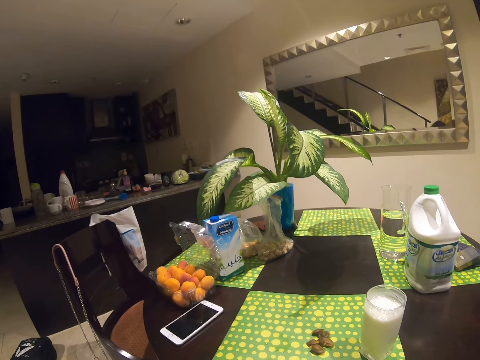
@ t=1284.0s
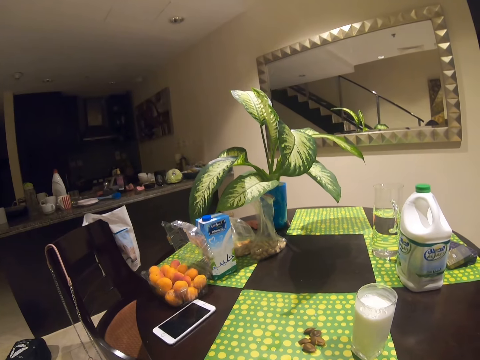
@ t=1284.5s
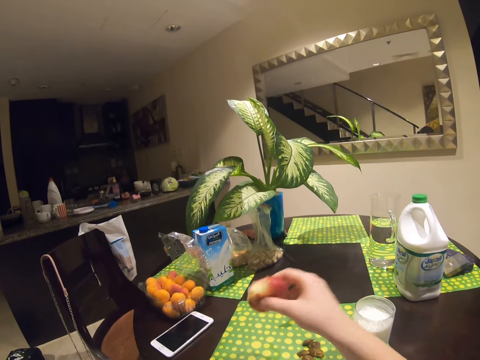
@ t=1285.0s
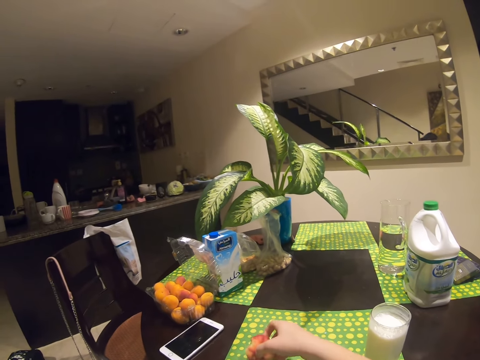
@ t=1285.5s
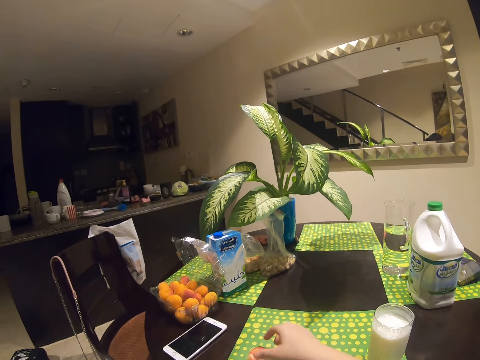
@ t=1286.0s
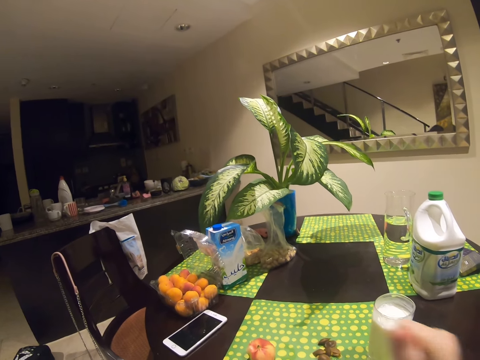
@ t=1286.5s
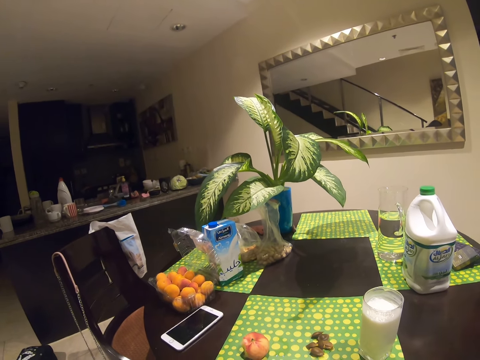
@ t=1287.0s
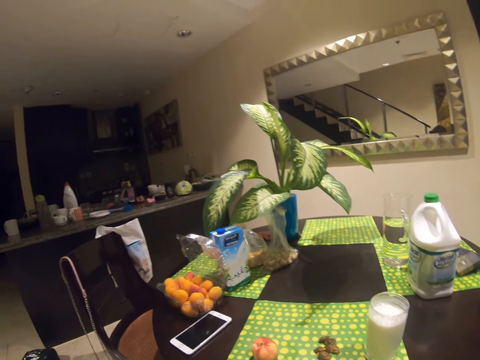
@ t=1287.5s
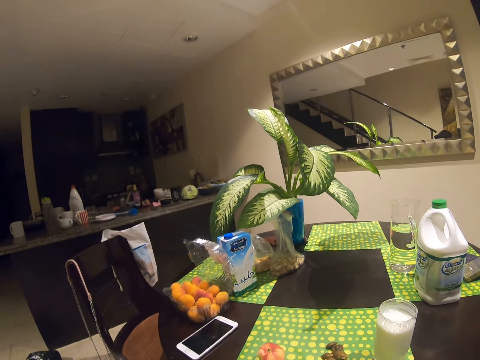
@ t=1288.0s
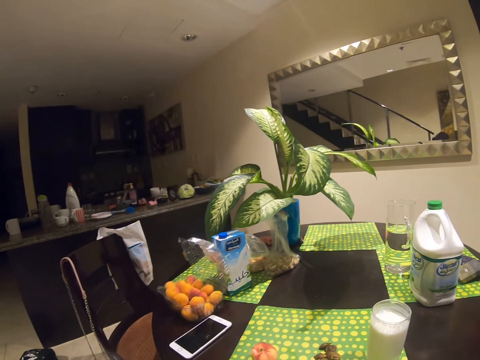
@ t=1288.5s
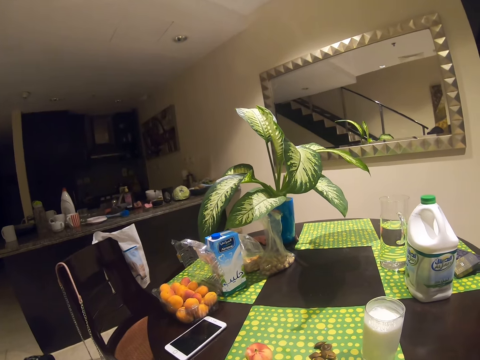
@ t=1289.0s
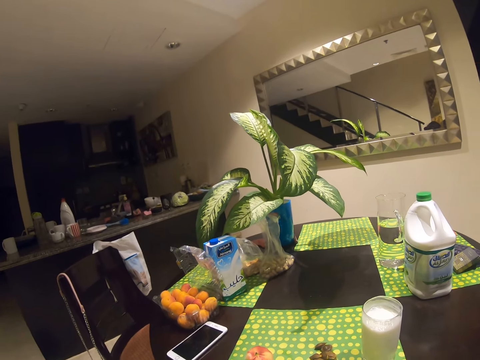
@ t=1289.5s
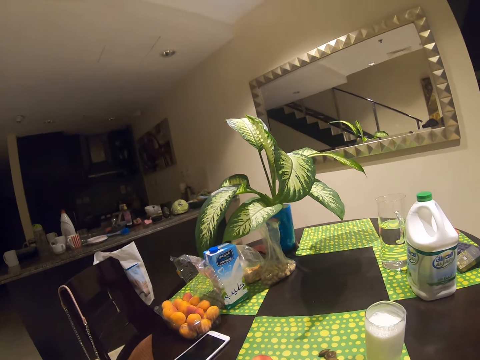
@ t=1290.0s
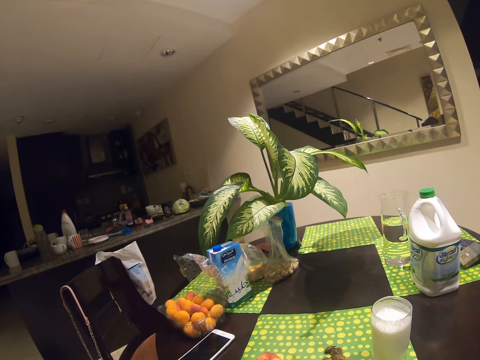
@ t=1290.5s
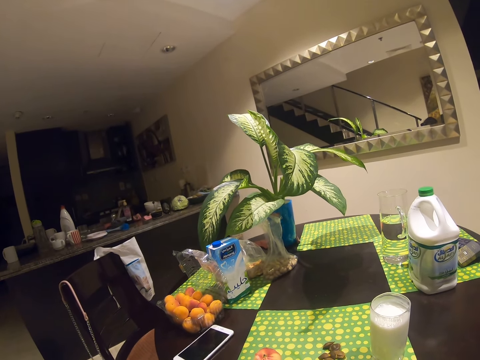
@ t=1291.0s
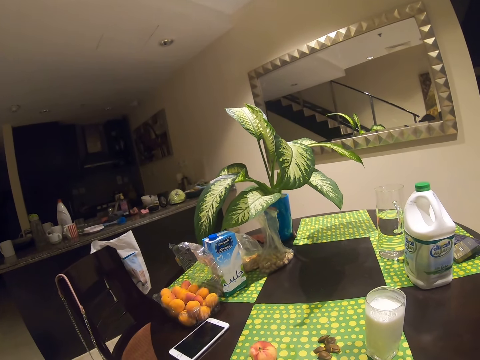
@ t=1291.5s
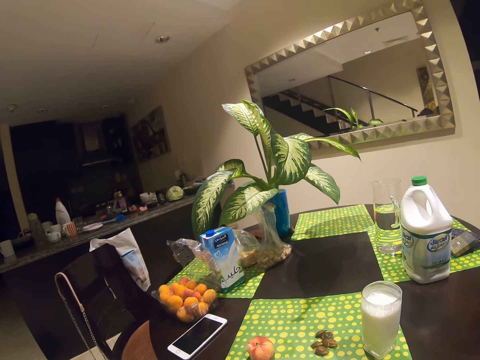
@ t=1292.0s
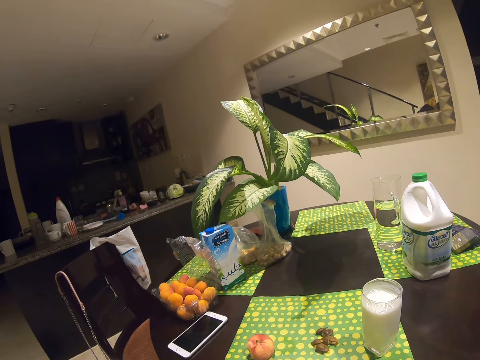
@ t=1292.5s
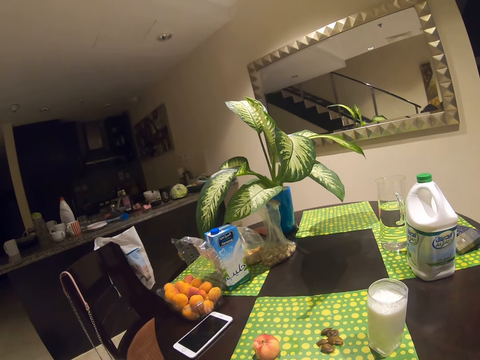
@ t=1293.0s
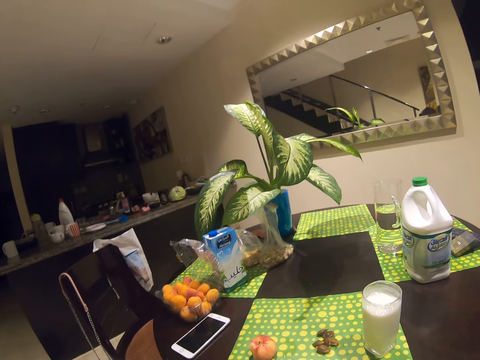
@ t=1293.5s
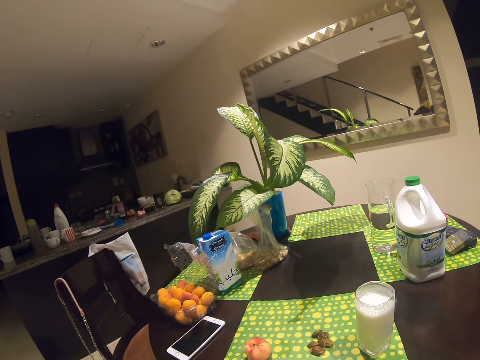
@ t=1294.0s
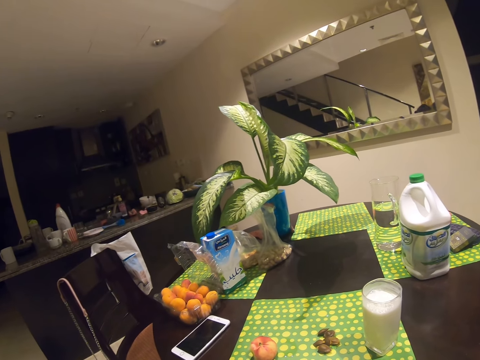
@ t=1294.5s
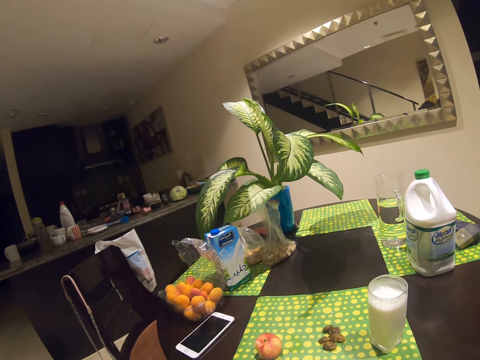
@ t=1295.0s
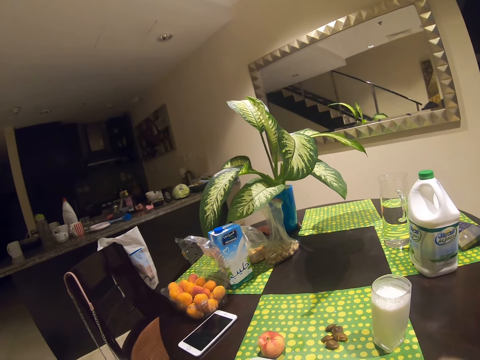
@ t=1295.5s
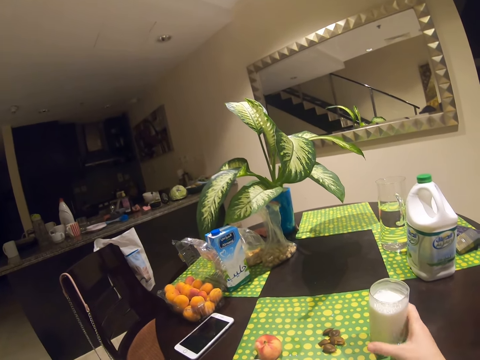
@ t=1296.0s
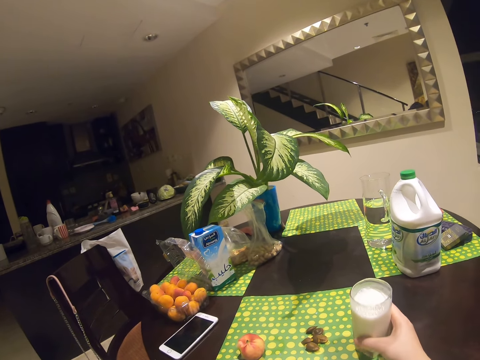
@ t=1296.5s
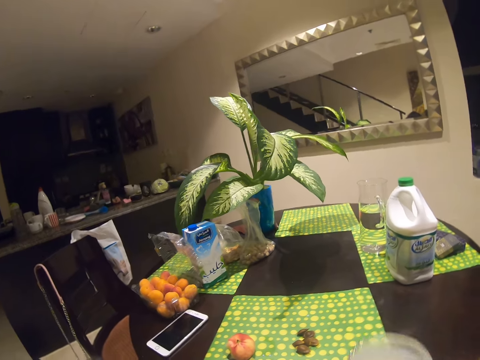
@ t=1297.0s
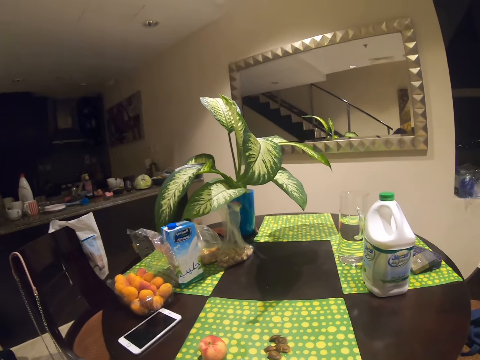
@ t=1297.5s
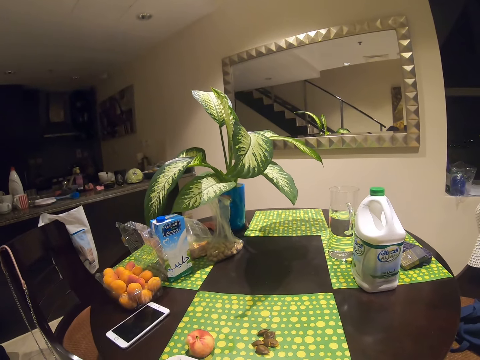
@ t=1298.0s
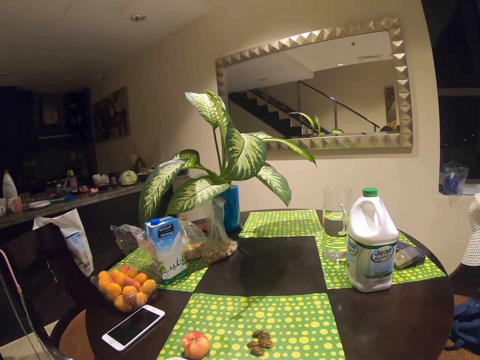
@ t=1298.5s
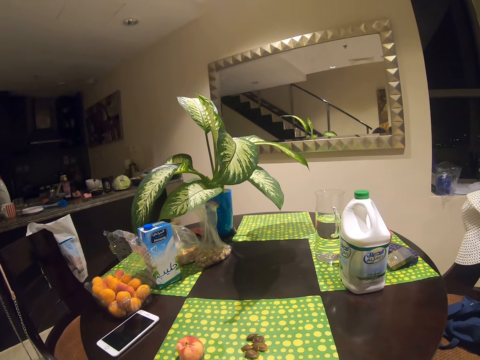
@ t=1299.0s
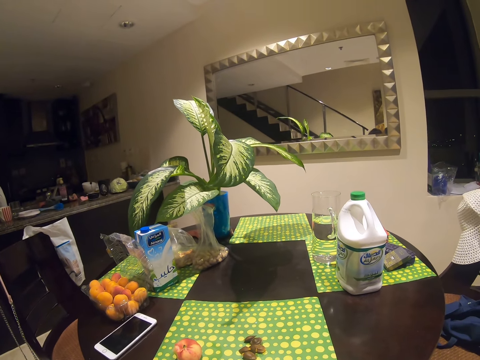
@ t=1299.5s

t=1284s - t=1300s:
The camera wearer drops something. They pick up a glass of milk.

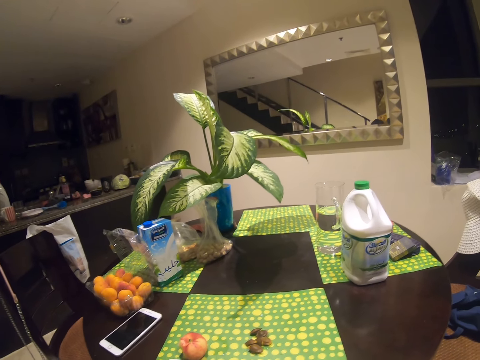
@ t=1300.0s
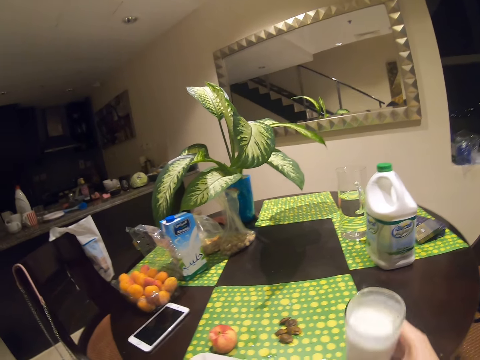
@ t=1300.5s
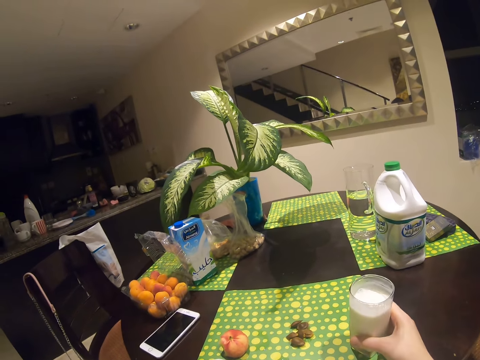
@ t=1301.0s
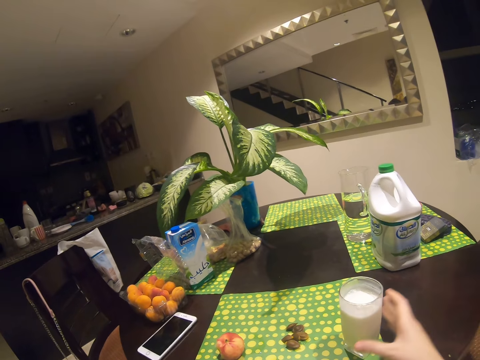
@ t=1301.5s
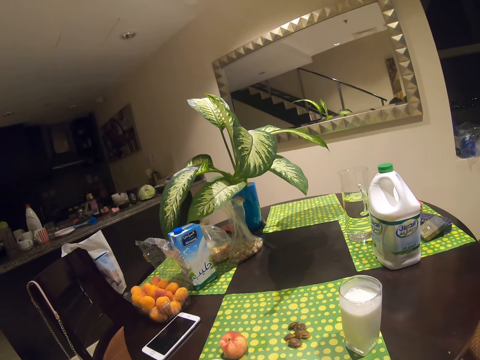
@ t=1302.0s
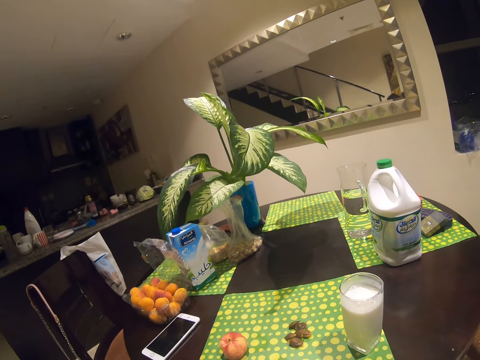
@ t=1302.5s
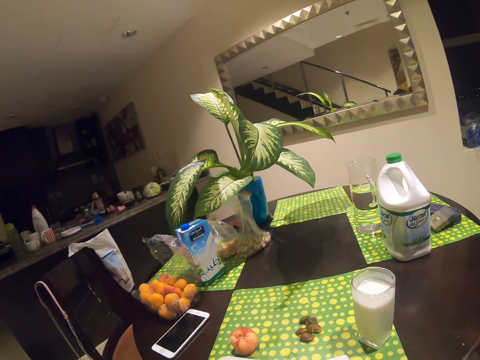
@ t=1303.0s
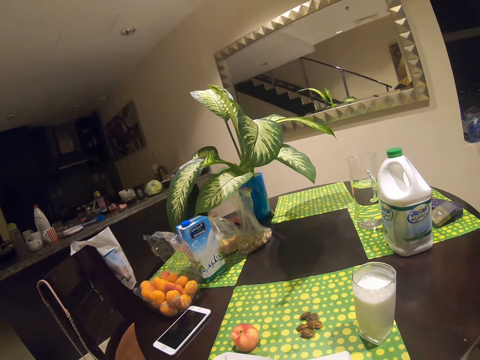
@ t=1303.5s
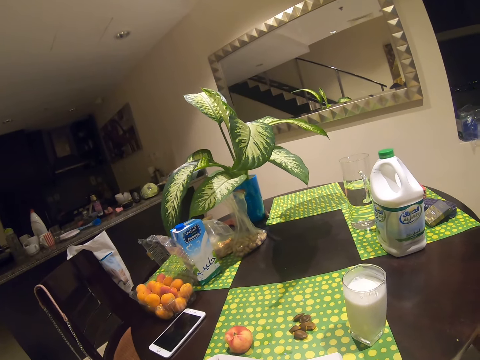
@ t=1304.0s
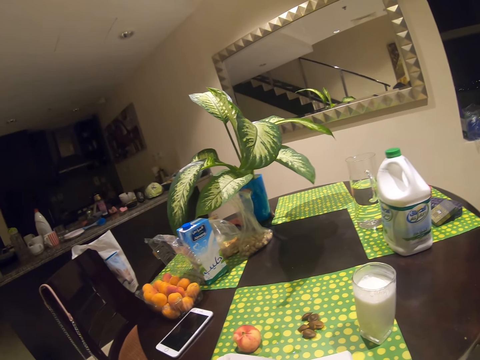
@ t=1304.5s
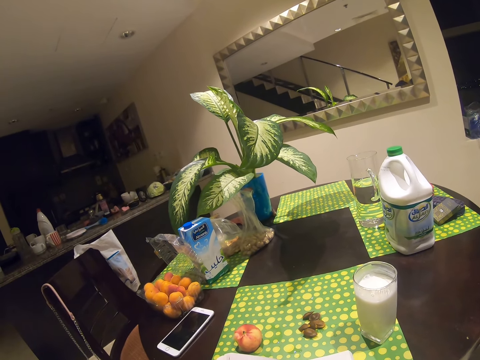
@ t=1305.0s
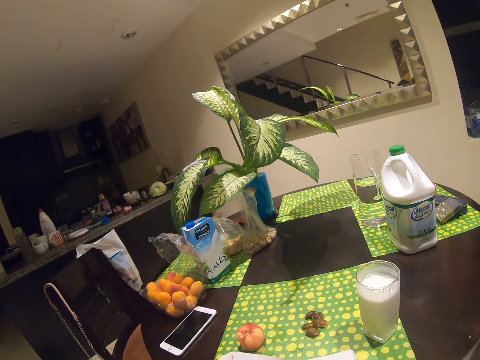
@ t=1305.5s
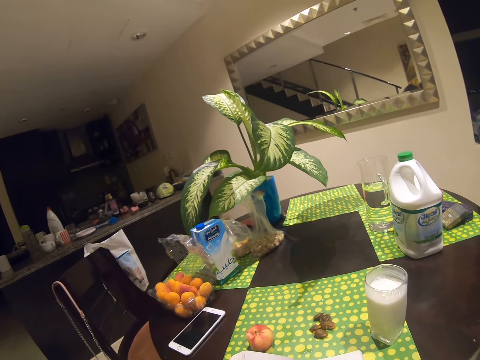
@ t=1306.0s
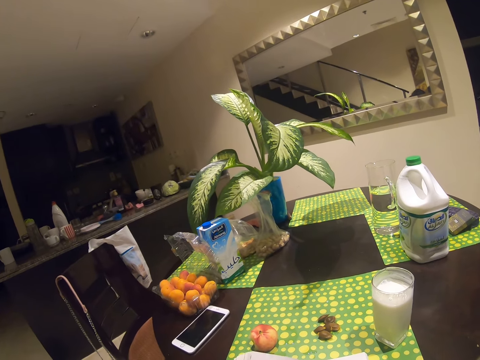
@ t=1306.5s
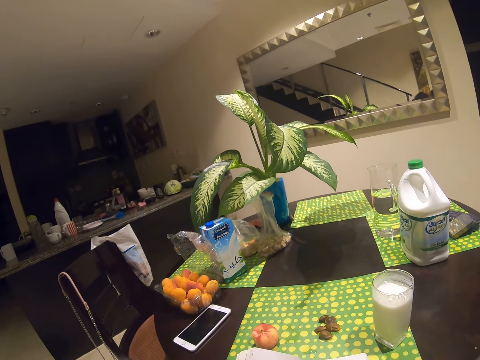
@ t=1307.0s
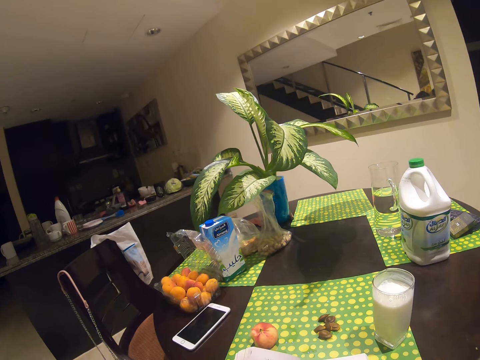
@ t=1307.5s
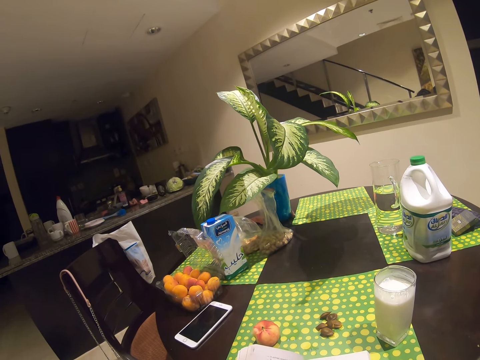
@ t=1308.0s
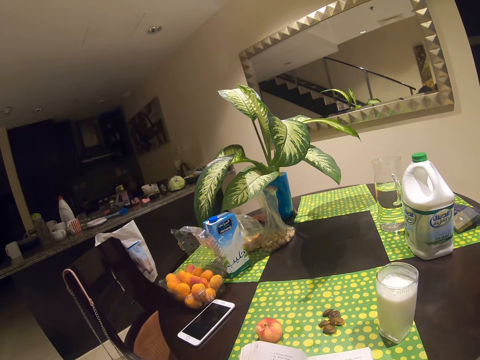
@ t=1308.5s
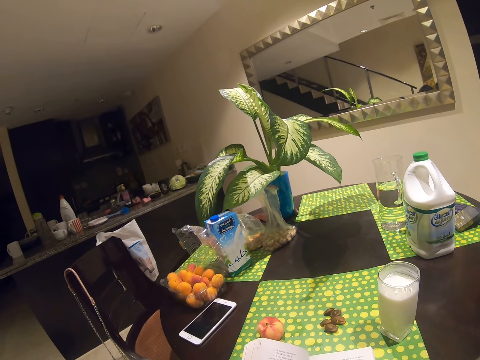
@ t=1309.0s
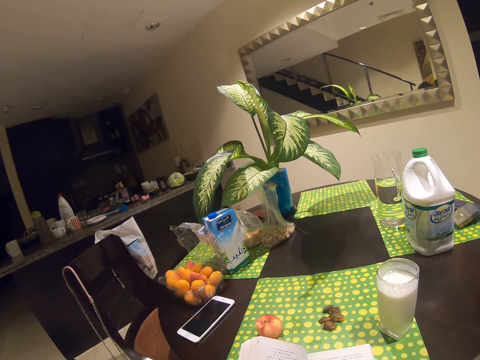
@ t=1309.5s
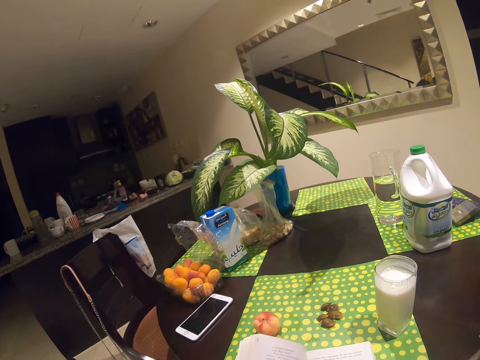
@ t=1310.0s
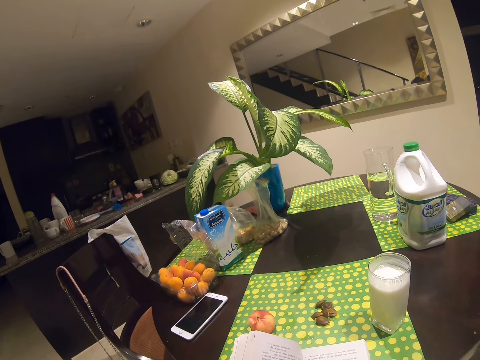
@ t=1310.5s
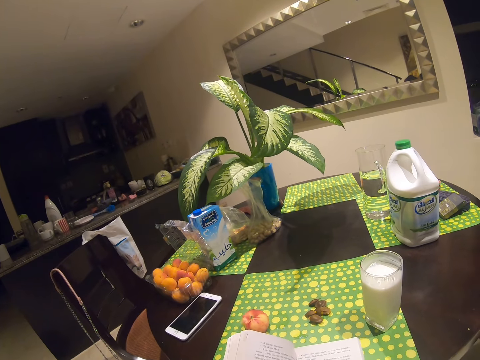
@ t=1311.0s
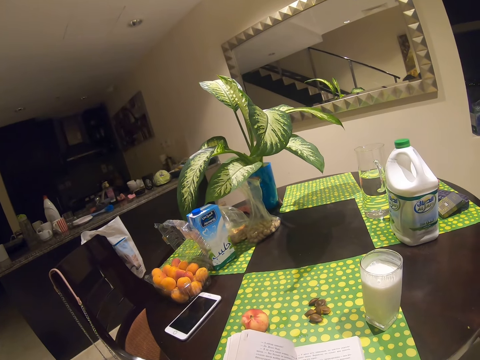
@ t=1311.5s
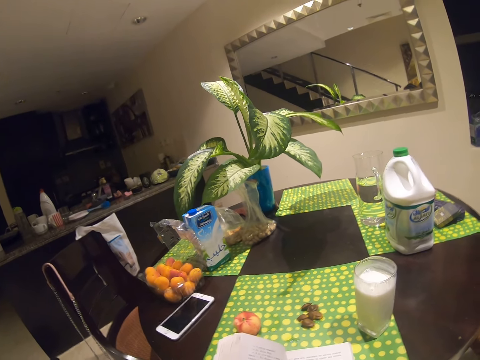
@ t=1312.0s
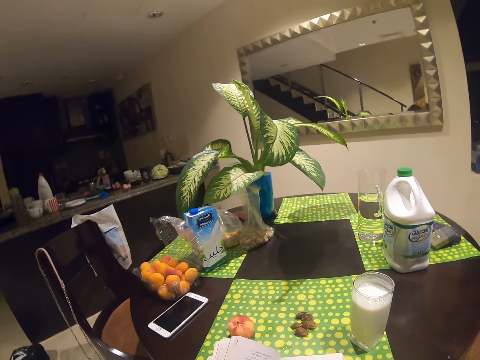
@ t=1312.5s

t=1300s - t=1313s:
The camera wearer picks up a drop of milk.
